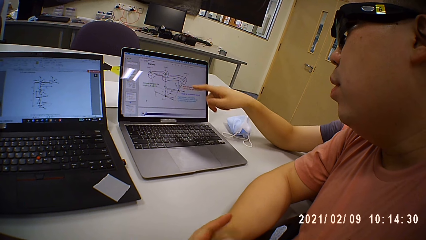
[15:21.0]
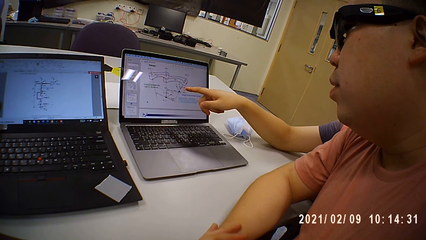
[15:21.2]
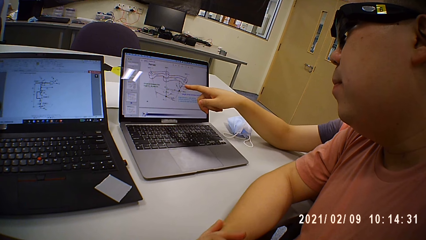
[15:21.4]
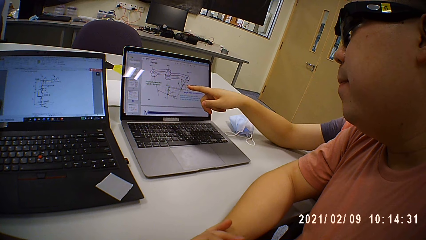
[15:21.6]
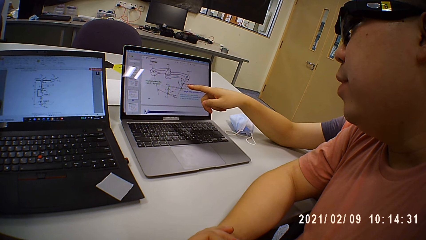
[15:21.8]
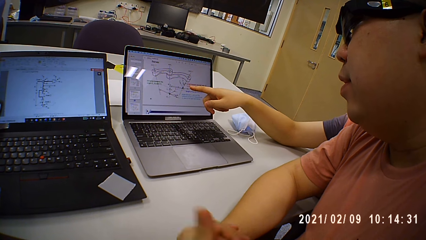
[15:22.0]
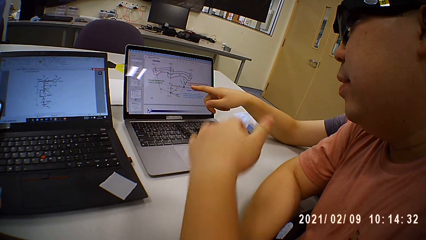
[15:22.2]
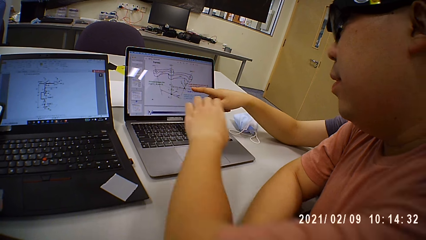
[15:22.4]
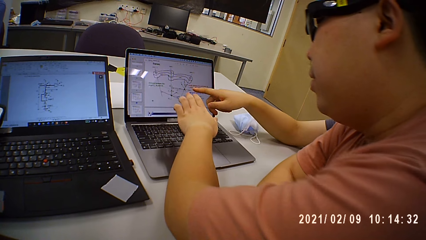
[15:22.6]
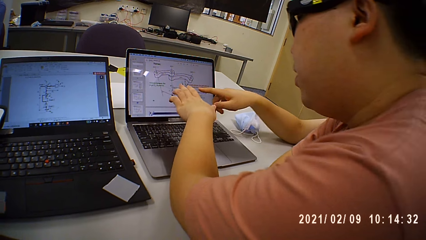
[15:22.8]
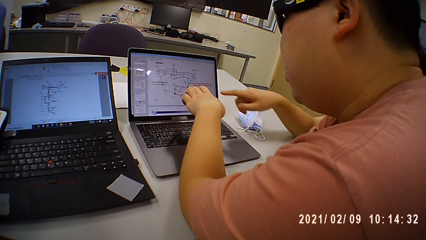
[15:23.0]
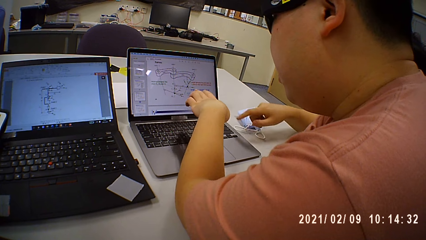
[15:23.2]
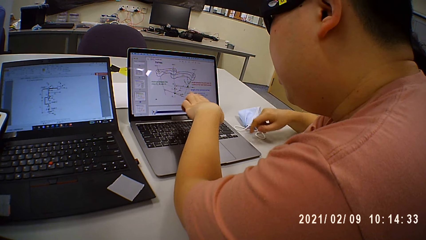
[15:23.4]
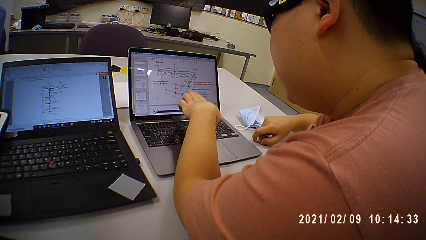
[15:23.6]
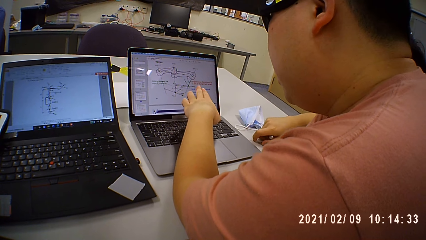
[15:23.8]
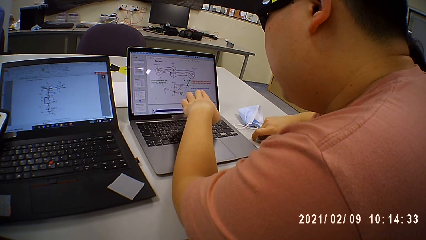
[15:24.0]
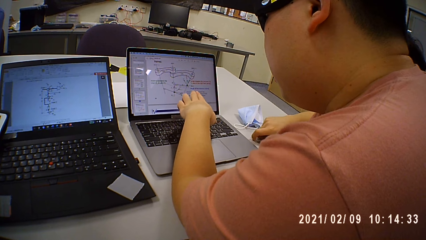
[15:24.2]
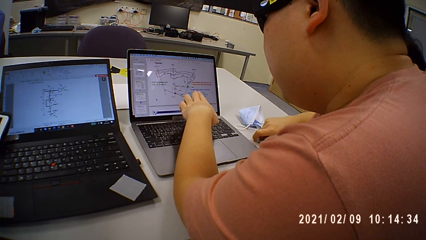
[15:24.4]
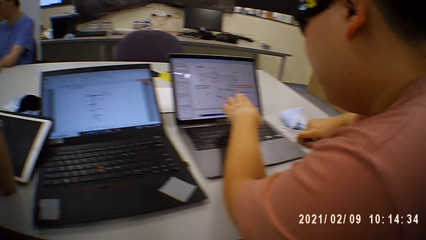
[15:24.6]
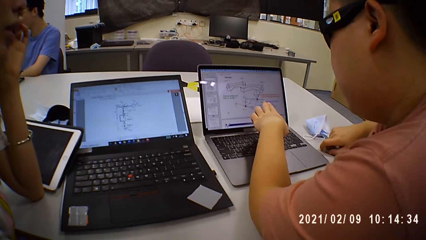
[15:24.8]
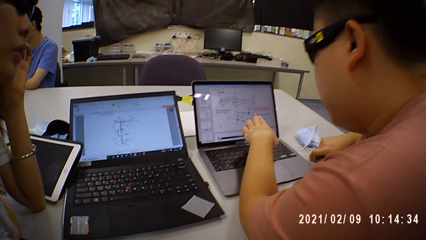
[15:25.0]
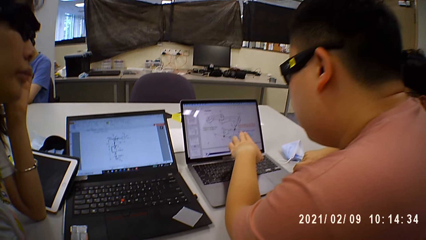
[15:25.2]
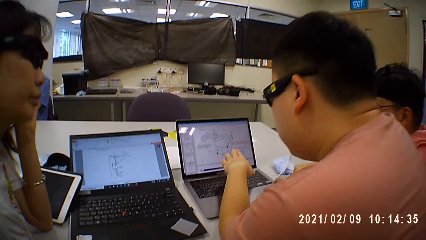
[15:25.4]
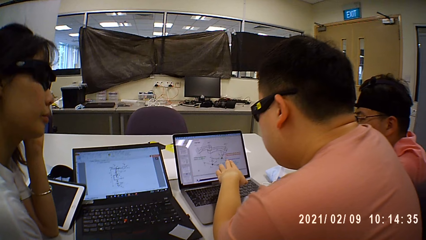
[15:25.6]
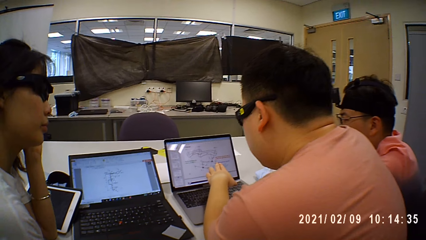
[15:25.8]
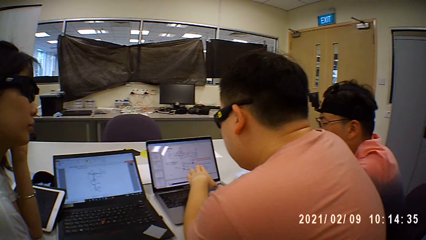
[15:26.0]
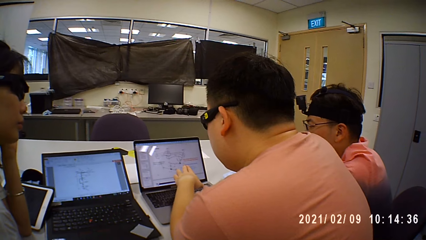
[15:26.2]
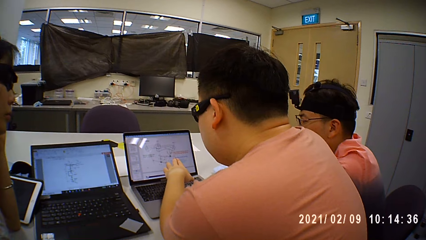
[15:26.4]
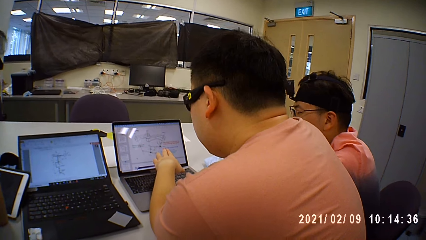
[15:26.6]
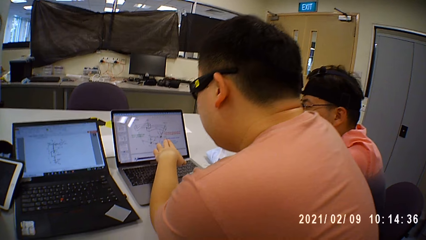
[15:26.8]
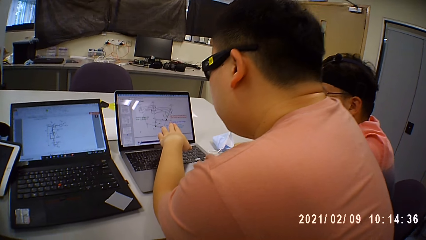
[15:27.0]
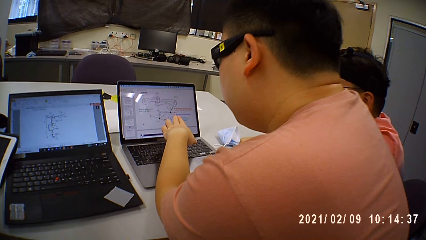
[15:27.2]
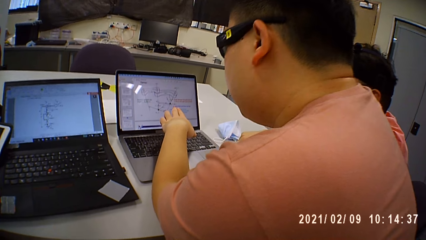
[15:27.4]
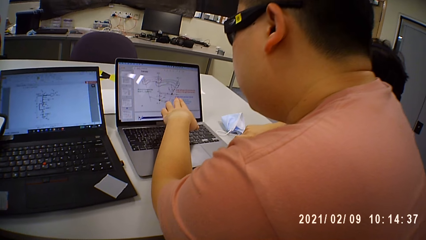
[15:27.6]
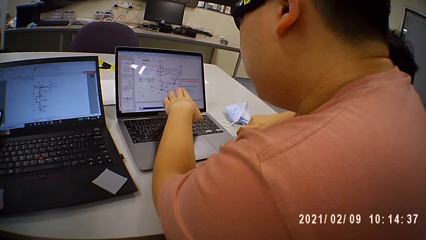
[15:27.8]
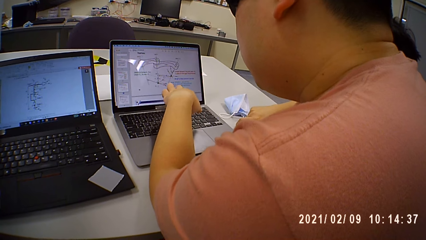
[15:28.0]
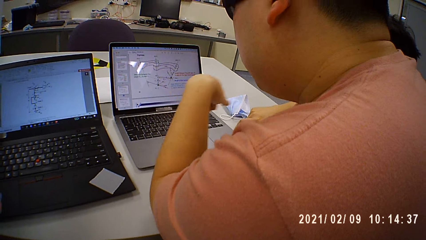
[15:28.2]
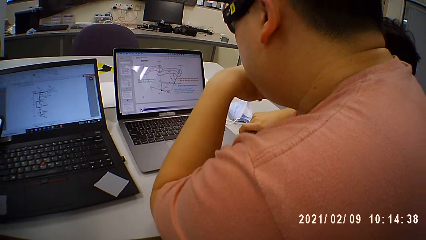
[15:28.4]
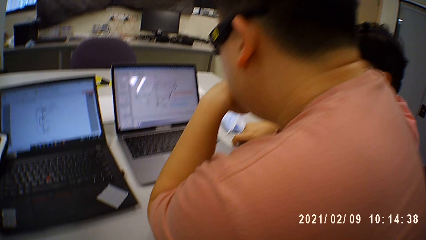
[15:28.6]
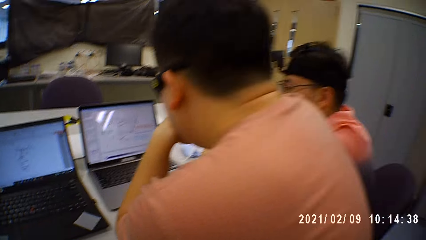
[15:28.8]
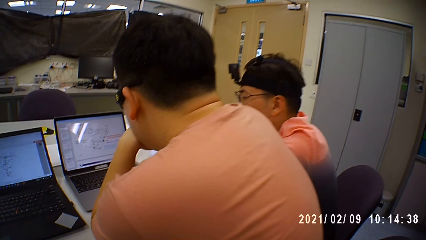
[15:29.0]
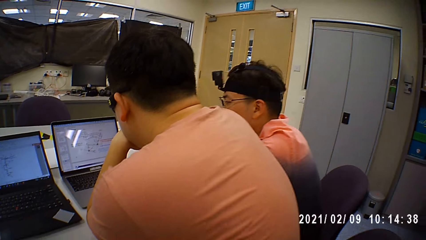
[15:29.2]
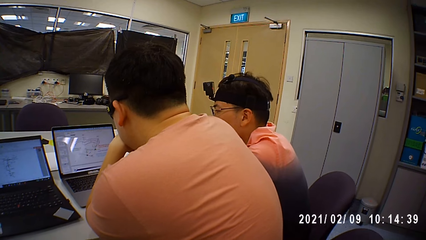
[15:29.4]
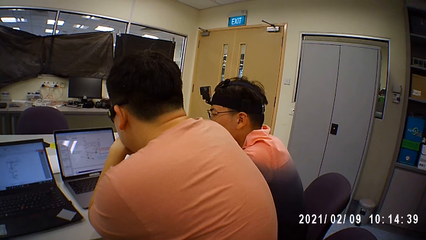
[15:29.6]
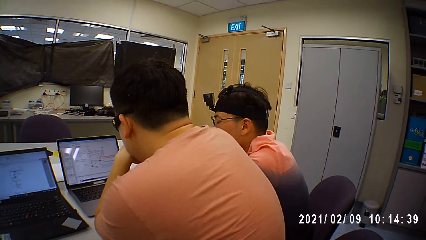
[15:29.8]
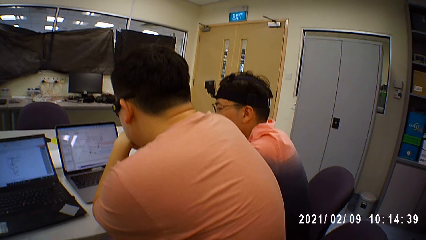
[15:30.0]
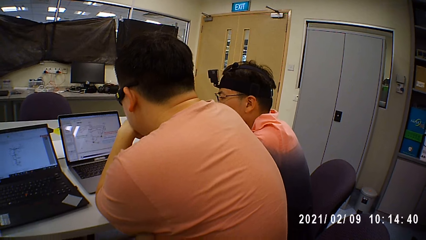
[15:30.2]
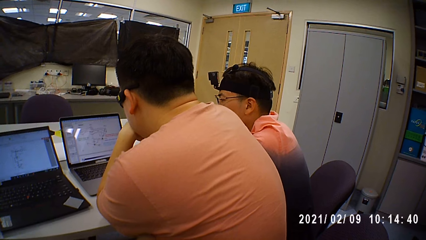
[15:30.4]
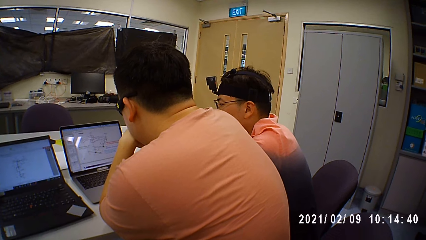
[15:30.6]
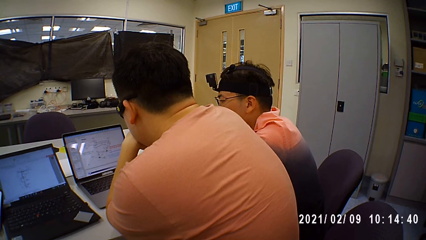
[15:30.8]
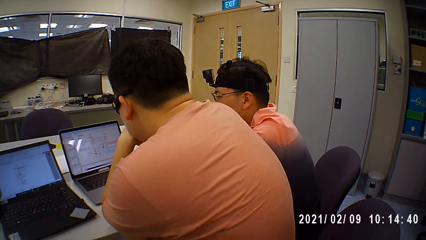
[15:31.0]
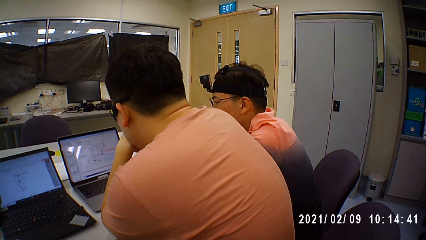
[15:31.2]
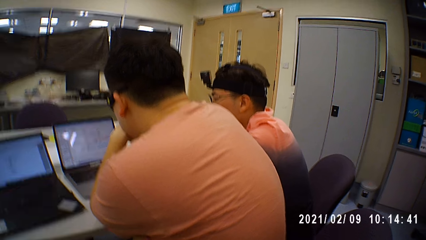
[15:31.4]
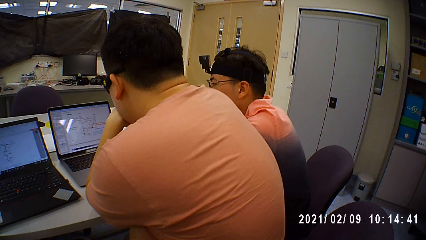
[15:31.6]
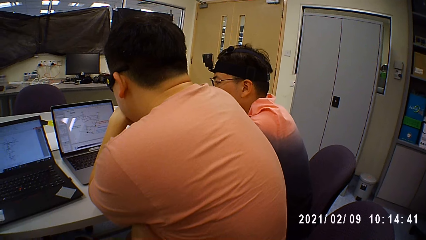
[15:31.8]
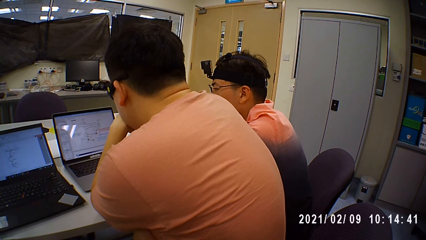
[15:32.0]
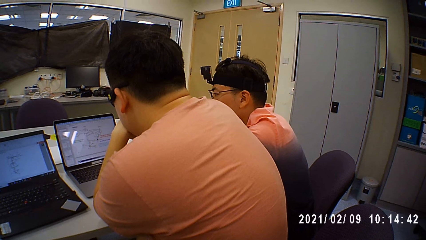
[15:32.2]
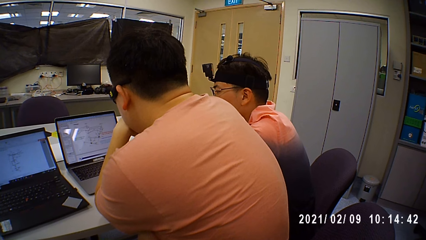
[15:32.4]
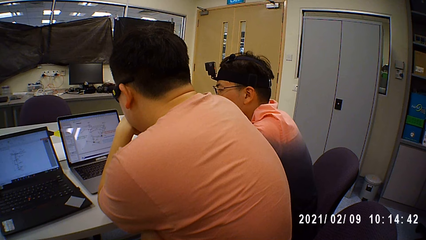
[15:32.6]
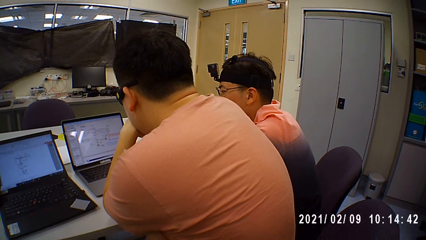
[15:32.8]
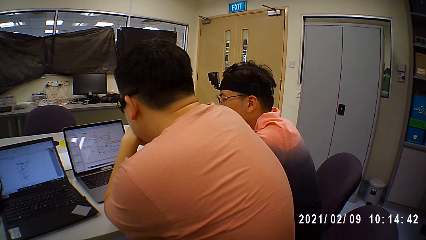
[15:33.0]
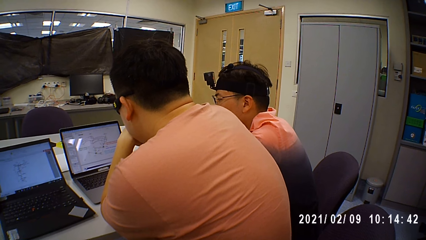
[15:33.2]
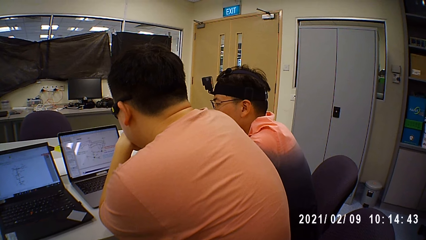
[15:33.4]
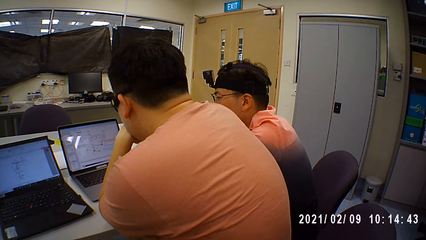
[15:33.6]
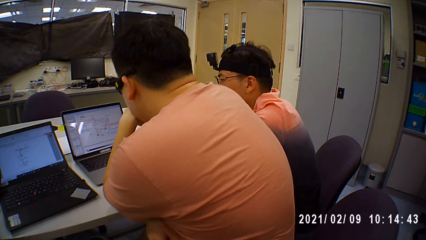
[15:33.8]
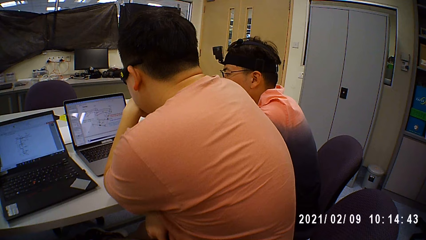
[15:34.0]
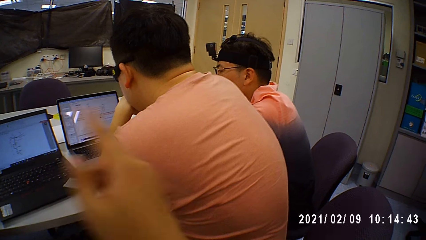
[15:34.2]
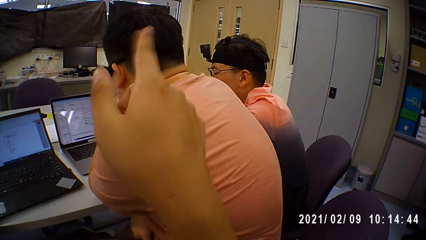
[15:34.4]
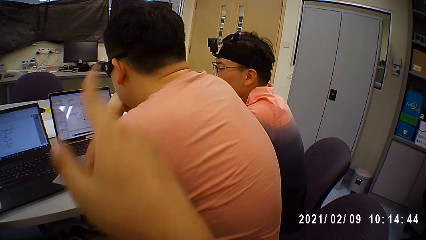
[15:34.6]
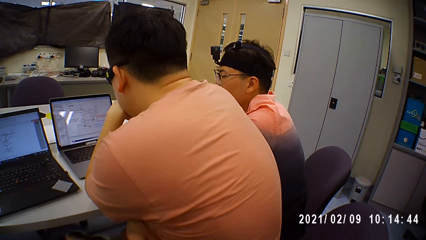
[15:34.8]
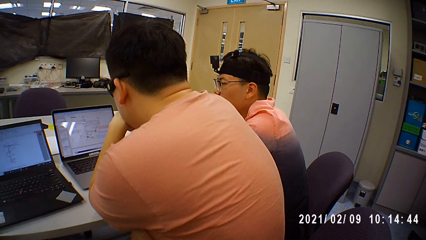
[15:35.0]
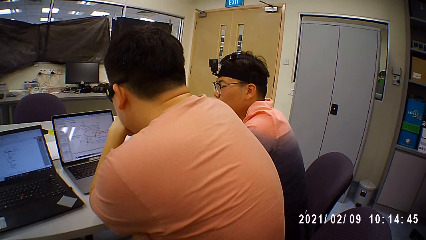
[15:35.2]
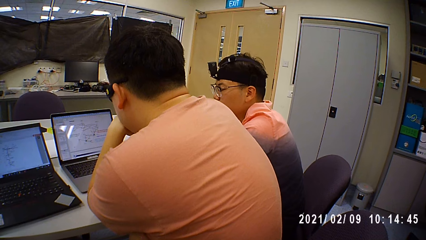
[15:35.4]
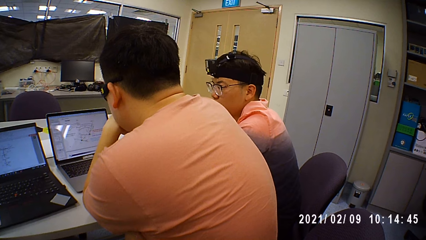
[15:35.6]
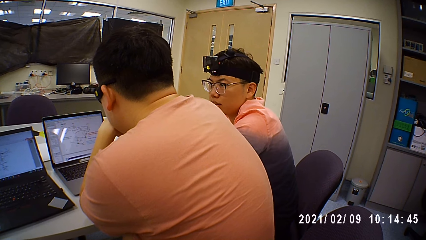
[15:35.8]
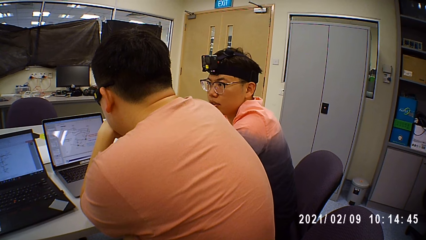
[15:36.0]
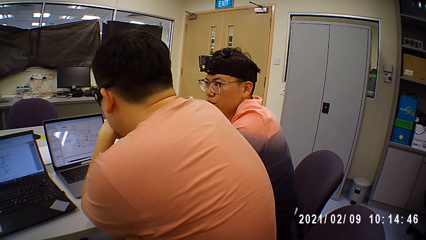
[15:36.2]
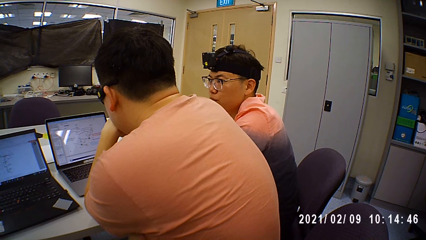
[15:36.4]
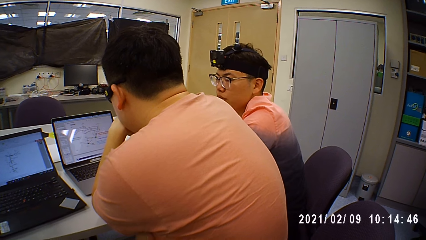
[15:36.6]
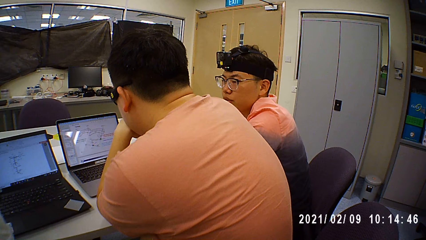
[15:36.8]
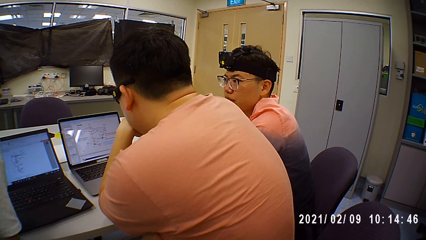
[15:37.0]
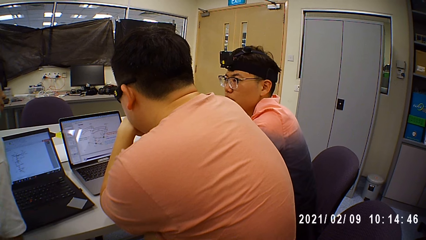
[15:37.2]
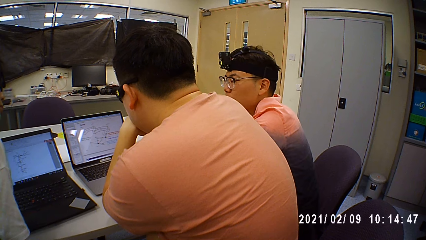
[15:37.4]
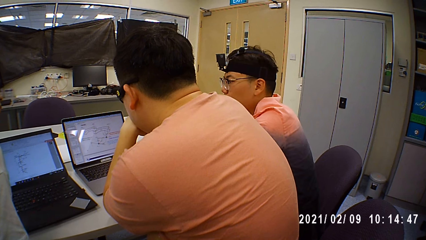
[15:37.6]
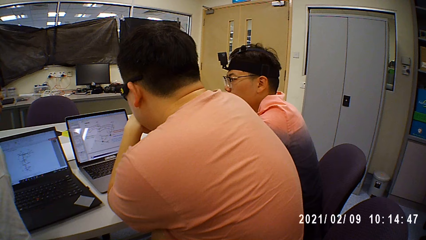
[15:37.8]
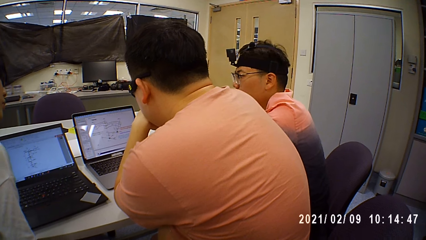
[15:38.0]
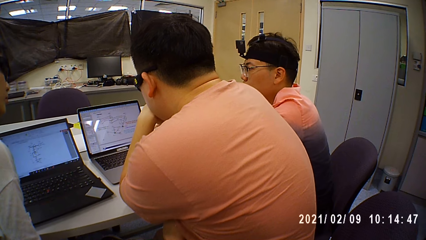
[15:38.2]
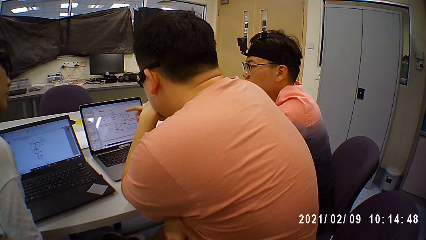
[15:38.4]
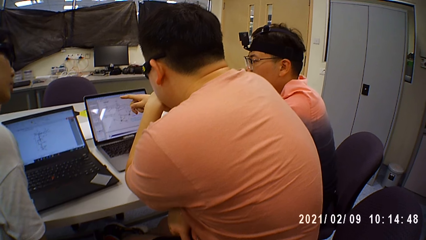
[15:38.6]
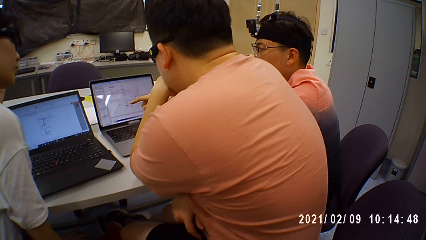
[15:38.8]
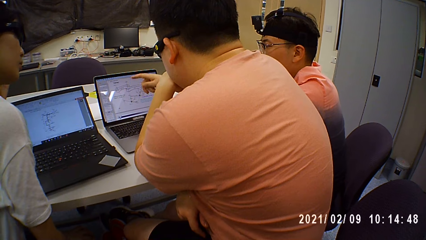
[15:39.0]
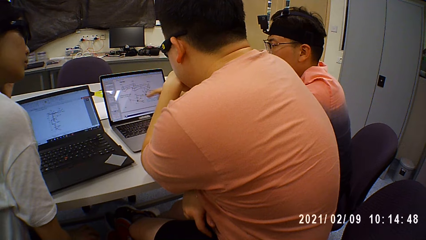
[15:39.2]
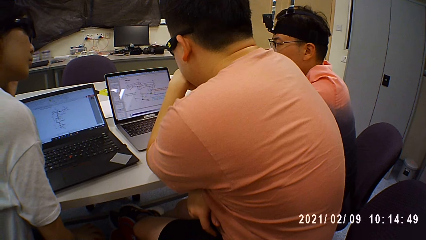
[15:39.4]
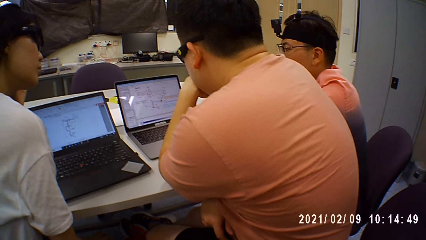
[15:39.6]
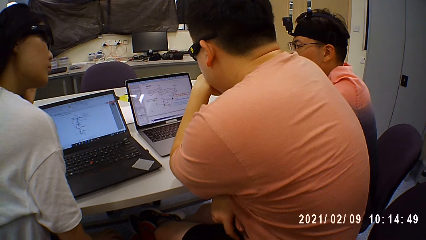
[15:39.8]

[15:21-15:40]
The camera wearer talks to a man. They point at the laptop. They look around. They use gestures.
